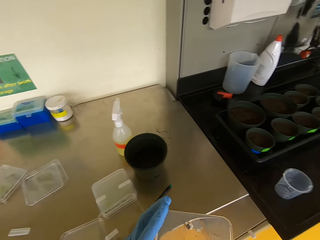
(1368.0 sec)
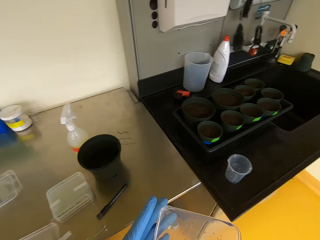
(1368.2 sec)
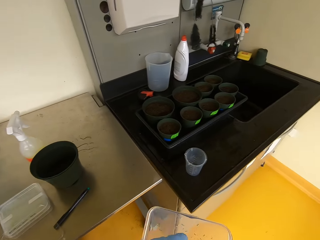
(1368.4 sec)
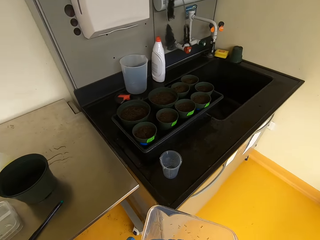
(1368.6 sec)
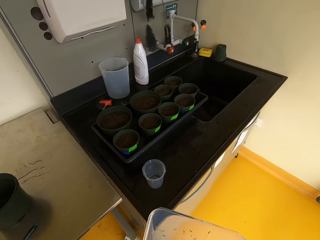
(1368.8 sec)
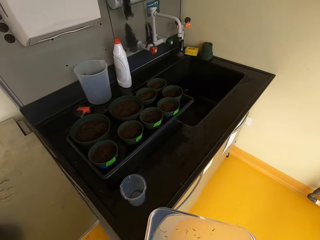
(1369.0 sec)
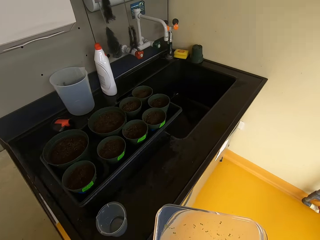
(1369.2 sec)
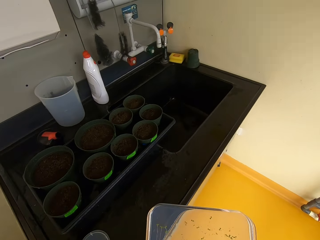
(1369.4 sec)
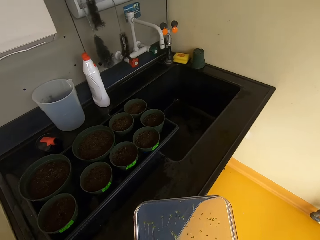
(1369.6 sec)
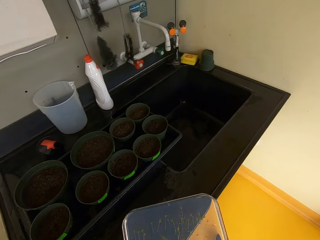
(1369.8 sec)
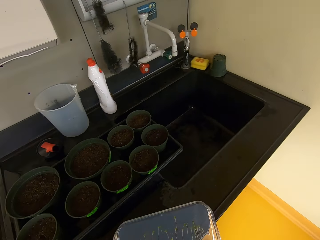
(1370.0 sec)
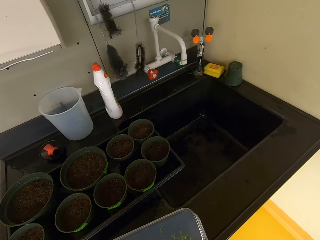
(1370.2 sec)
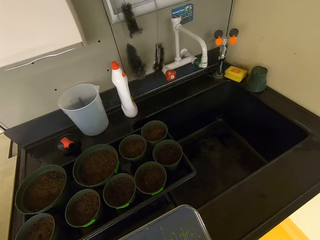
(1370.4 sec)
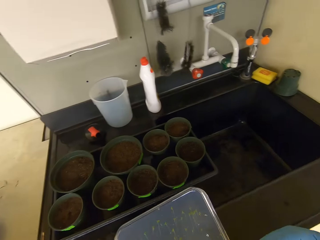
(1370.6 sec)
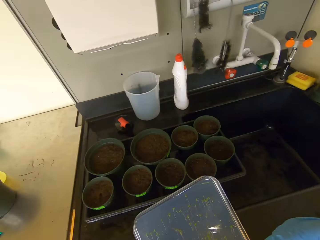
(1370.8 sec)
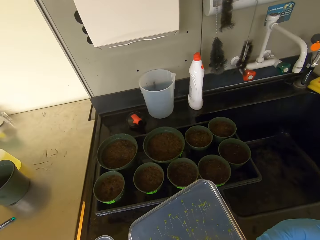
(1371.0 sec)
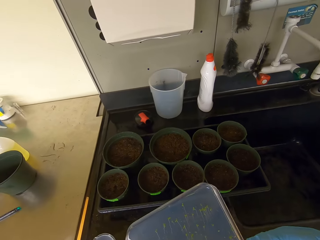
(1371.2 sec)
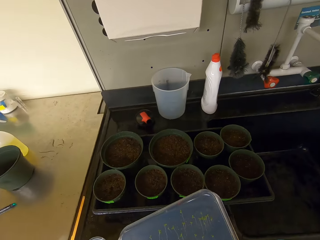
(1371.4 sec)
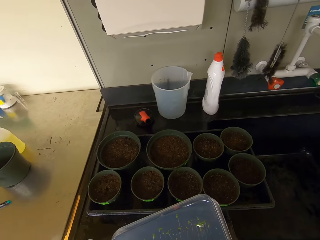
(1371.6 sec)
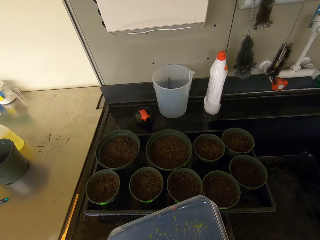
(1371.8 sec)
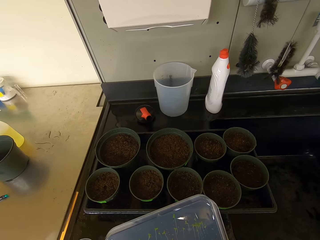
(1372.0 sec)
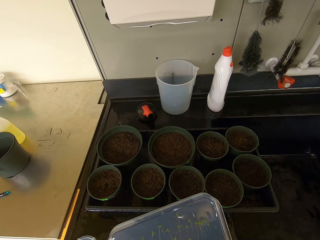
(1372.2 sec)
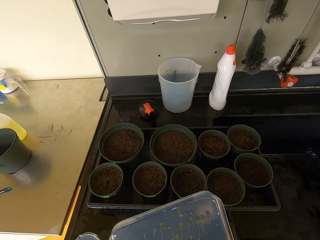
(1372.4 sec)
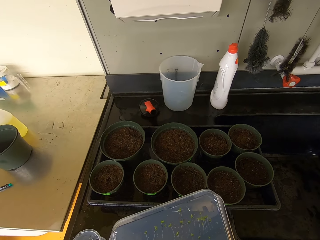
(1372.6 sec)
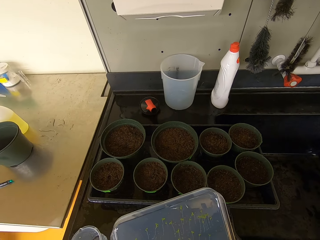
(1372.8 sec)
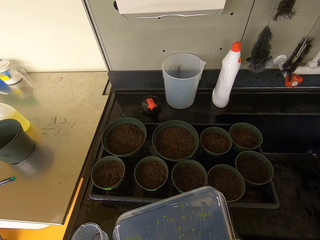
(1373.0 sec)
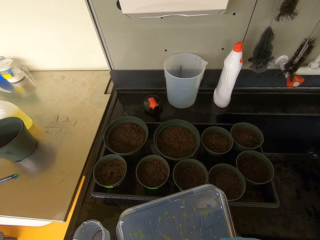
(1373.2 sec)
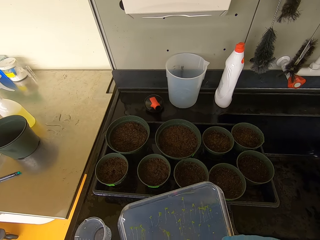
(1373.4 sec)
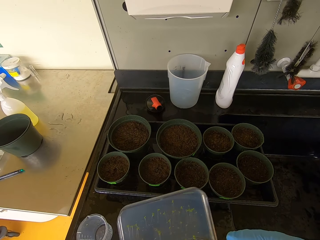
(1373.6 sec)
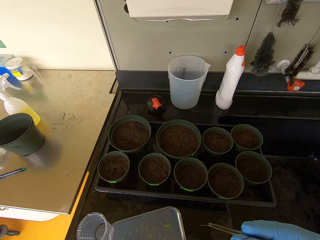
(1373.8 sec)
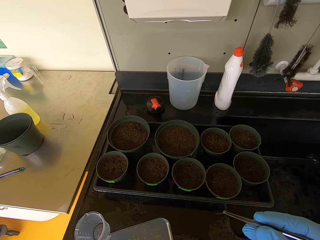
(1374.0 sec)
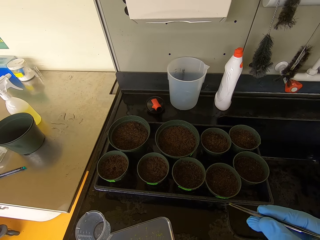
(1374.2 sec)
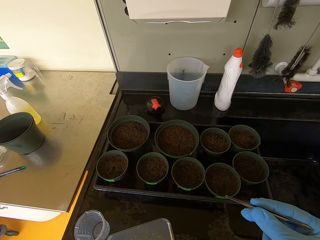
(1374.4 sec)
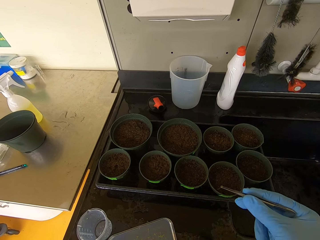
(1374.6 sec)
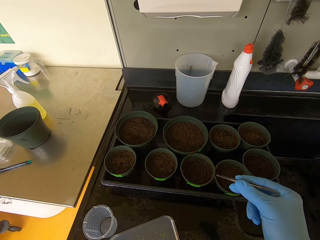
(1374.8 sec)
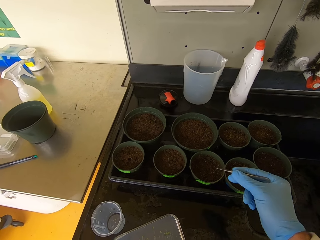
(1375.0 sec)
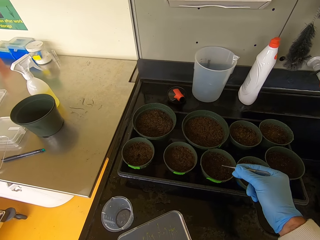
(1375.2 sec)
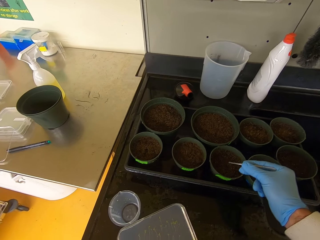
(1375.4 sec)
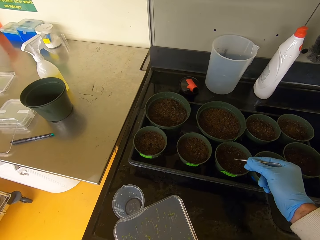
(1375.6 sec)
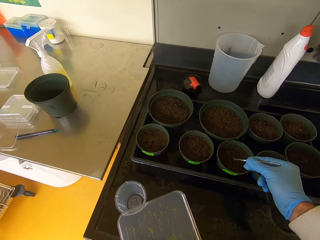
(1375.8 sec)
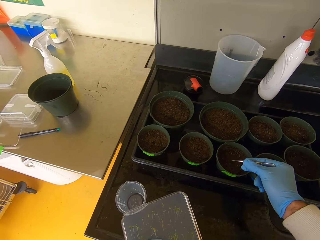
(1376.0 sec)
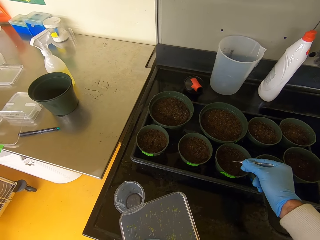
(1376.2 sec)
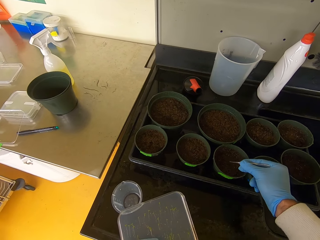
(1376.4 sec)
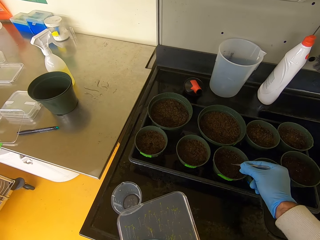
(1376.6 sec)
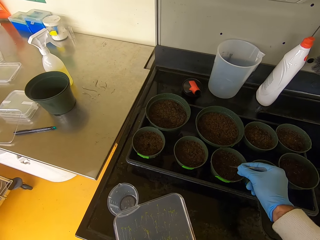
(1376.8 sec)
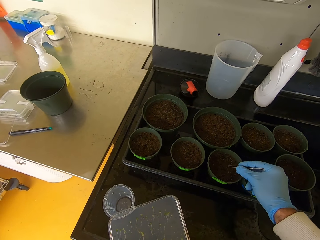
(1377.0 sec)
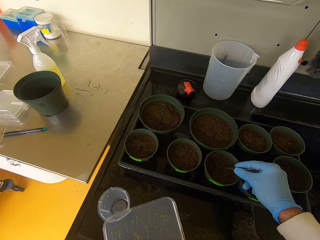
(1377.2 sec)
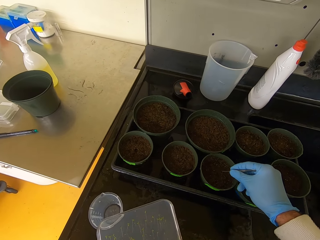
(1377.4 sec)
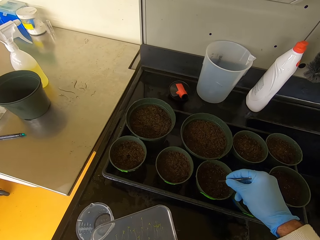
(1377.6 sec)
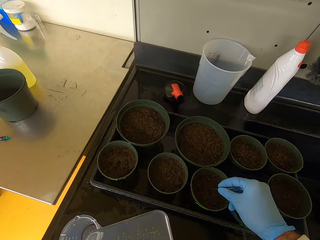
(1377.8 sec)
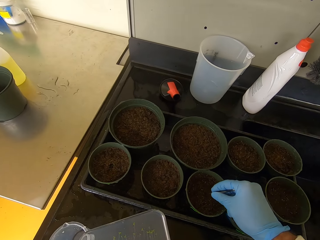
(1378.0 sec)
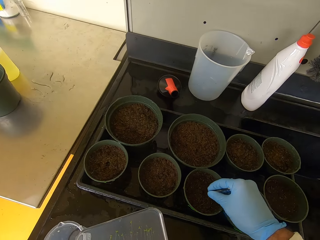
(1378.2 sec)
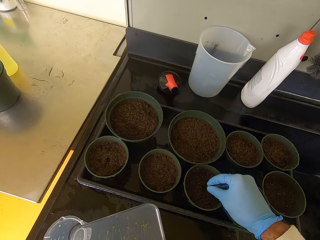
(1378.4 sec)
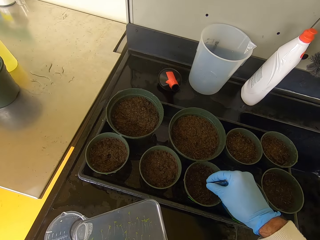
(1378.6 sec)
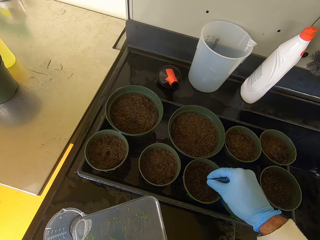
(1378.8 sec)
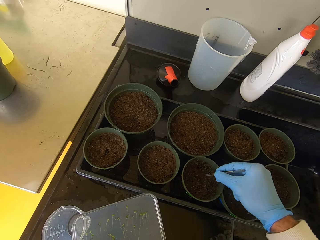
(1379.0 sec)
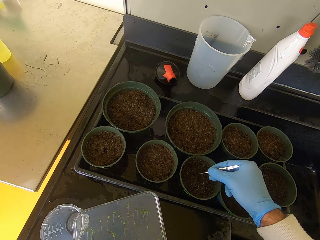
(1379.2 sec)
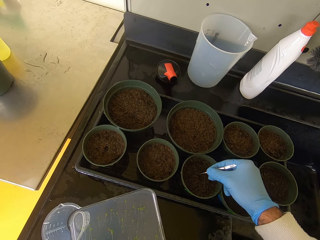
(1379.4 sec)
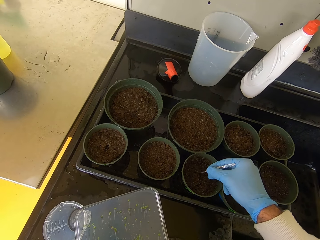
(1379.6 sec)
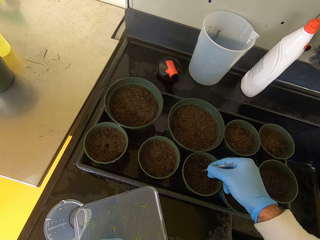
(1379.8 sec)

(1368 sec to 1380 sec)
The camera wearer carries a seedling around. They pick the seedling. They tong the seedling. They put the seedling into the soil.

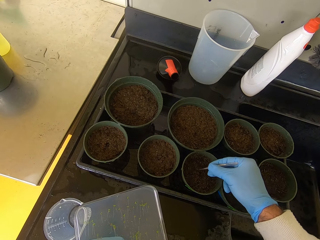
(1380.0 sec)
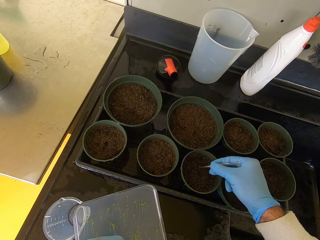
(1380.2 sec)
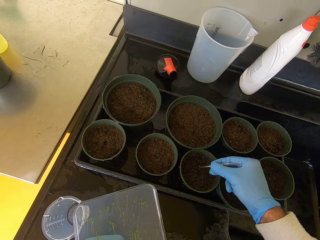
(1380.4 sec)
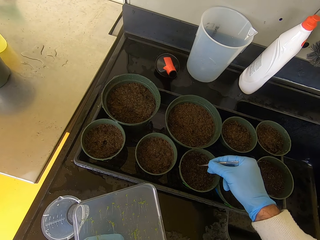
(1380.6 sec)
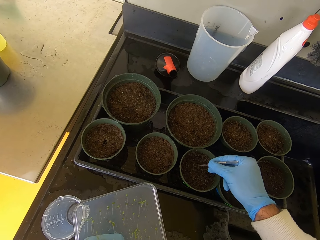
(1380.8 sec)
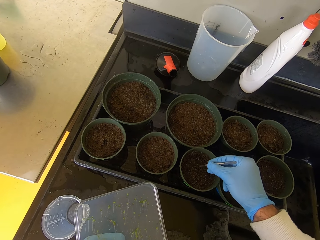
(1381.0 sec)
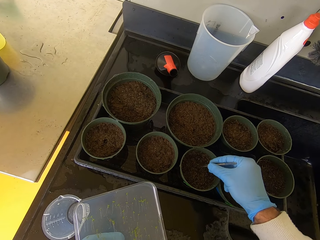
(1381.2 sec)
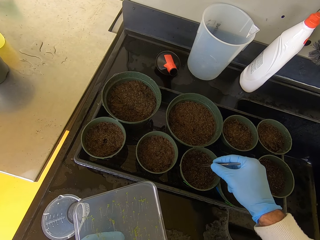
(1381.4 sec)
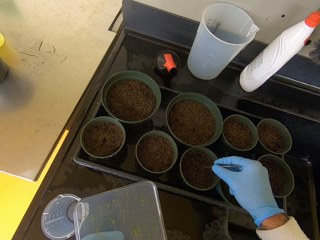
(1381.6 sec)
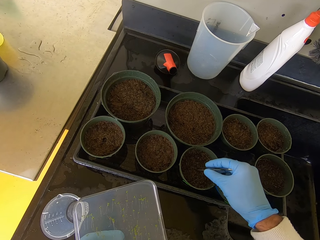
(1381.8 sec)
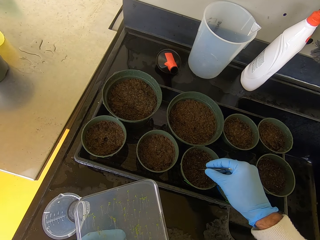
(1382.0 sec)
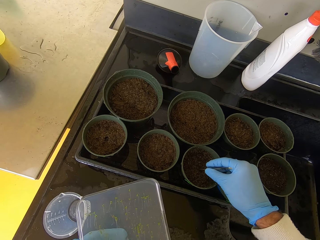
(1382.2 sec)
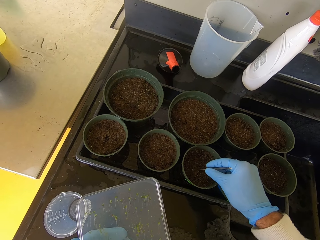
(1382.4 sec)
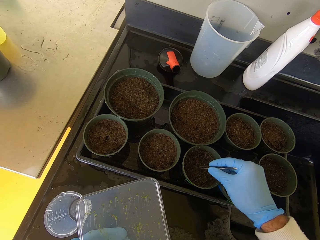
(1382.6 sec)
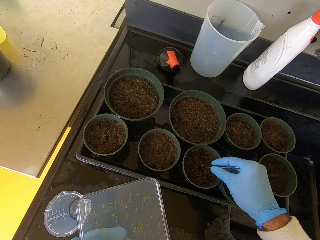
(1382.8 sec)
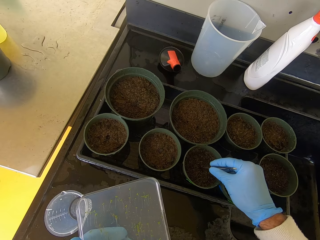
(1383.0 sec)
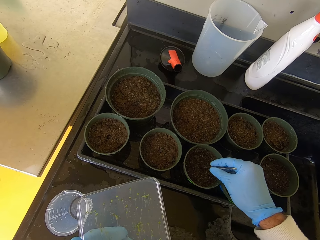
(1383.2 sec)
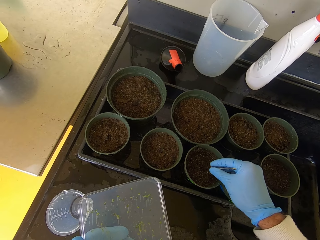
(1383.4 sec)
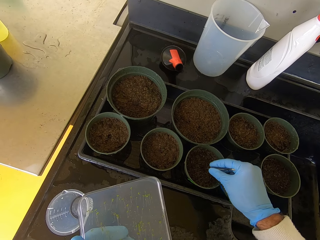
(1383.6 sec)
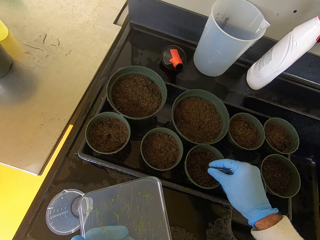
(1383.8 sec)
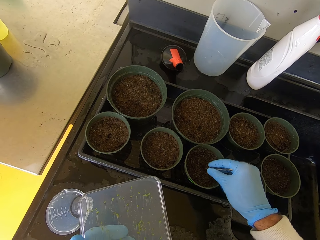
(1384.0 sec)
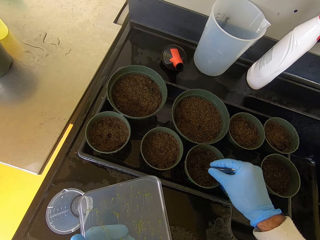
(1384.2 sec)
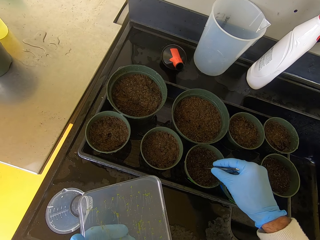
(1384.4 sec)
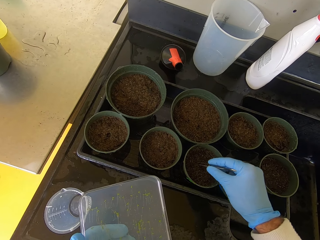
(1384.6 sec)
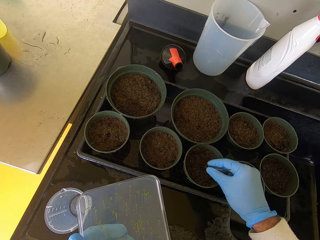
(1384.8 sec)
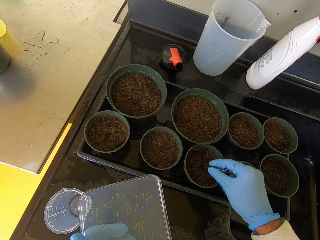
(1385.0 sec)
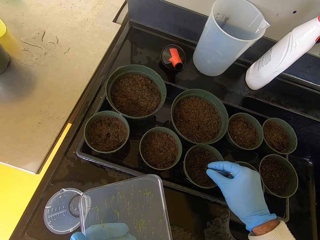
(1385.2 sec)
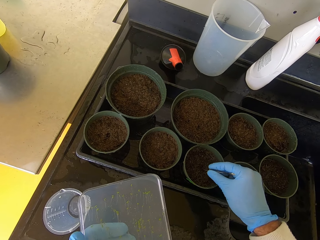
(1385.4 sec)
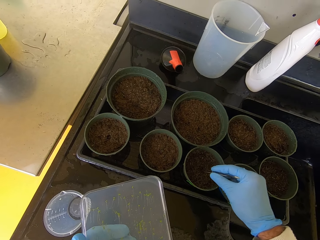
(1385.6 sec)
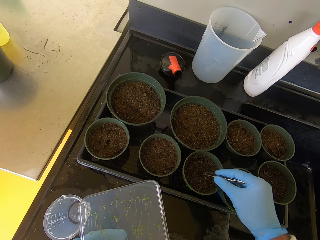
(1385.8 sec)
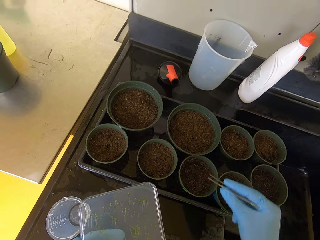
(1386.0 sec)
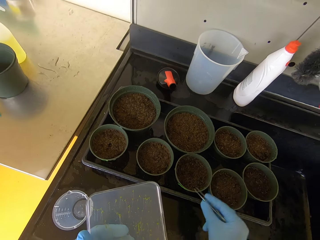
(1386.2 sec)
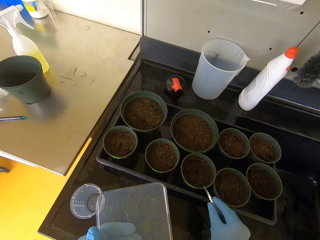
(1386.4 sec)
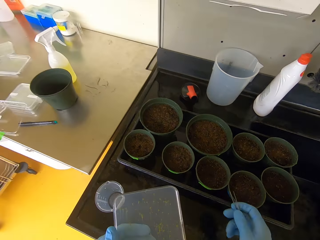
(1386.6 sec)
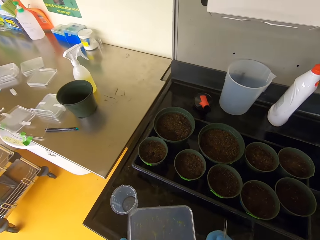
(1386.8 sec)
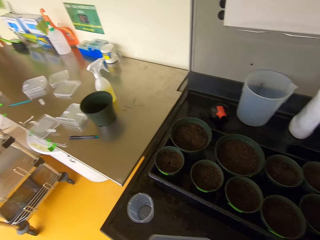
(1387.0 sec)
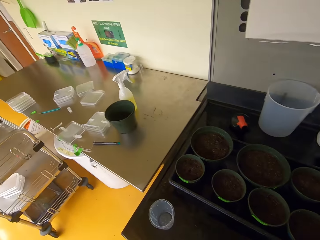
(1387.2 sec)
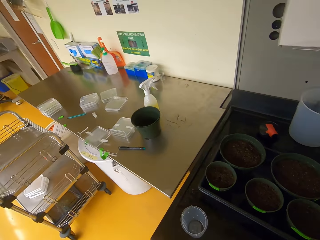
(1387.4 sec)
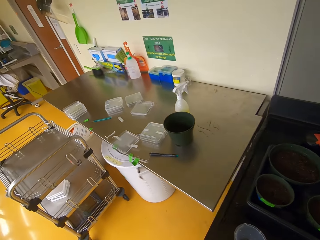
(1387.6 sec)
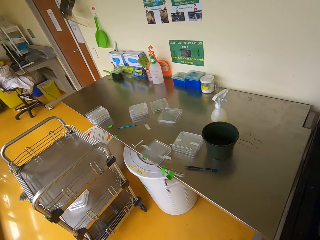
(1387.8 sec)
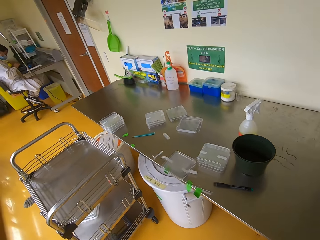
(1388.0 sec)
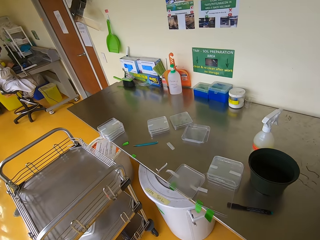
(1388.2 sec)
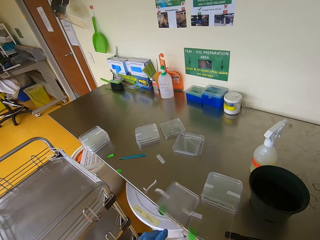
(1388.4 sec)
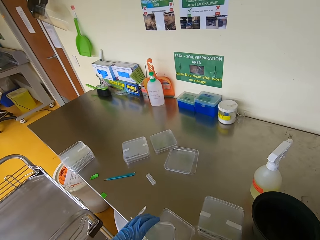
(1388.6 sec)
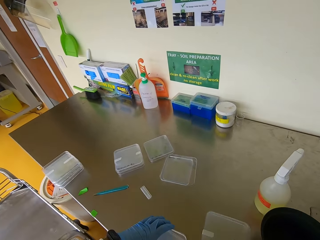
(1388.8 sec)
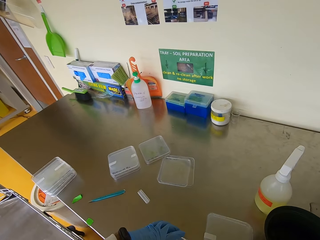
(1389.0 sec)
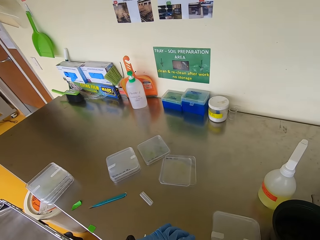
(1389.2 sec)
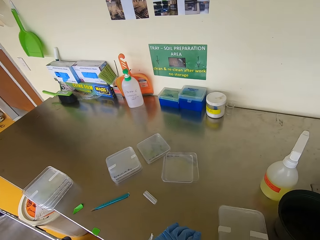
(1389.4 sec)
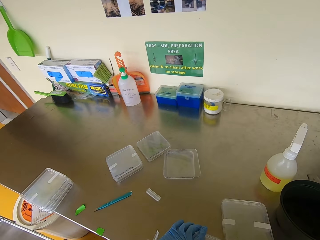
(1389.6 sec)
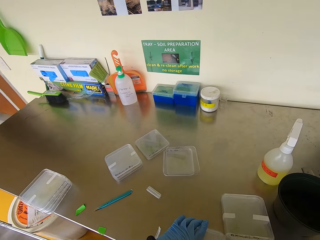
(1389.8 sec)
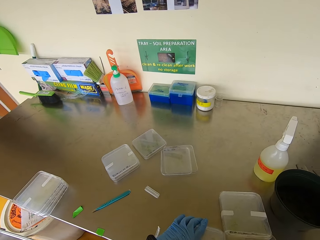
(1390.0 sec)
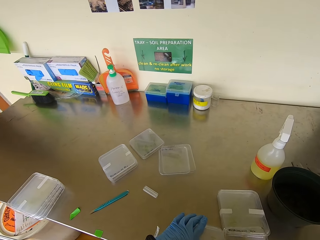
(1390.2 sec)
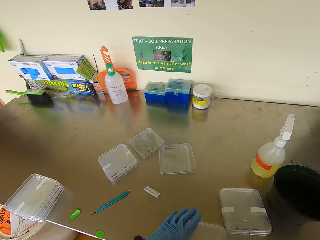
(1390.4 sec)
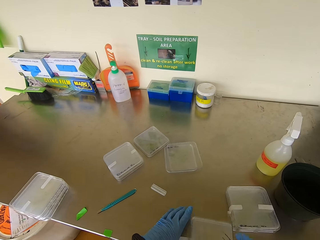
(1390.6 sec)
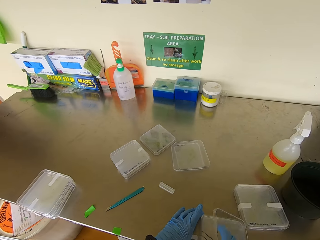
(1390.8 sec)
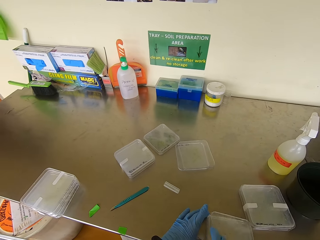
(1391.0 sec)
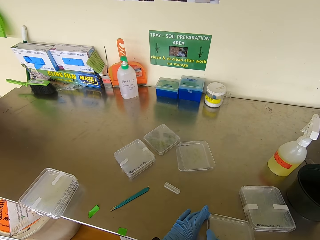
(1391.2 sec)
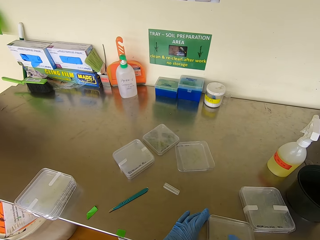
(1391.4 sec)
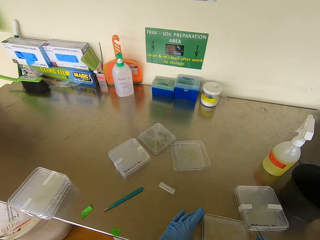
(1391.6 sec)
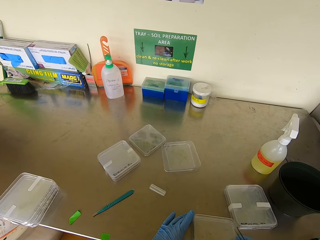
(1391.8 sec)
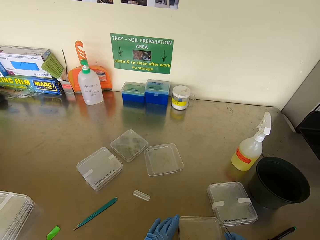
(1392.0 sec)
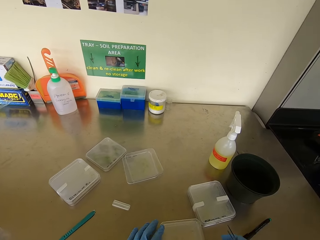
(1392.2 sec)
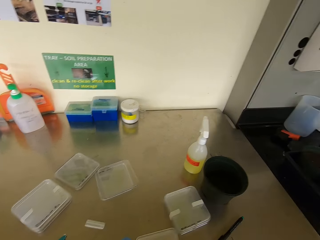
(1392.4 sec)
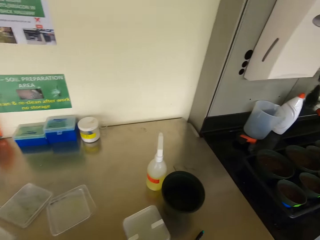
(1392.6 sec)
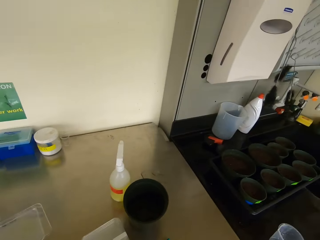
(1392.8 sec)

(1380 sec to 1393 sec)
The camera wearer lifts a hand. They walk around. They close the seedling container. They look around.
